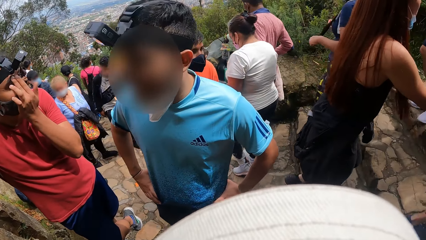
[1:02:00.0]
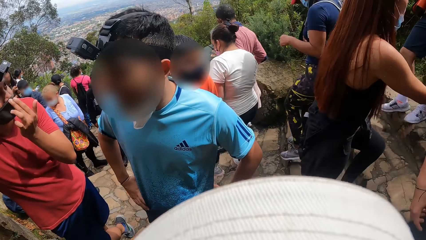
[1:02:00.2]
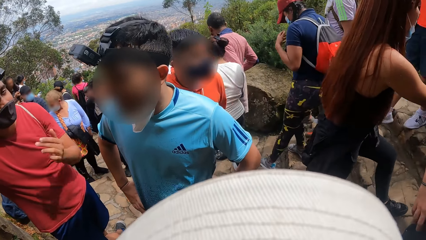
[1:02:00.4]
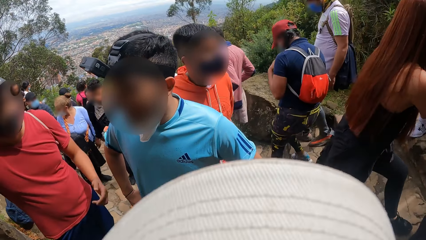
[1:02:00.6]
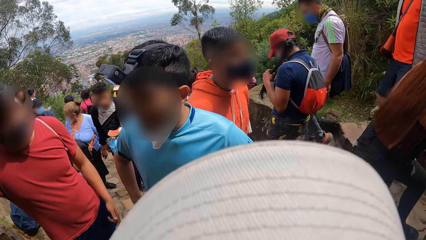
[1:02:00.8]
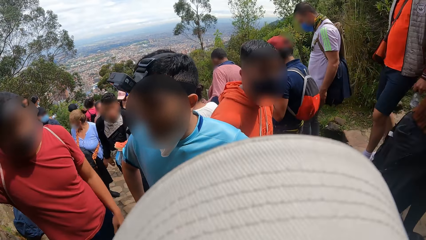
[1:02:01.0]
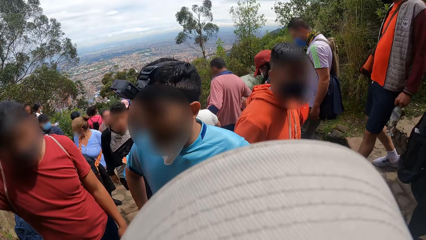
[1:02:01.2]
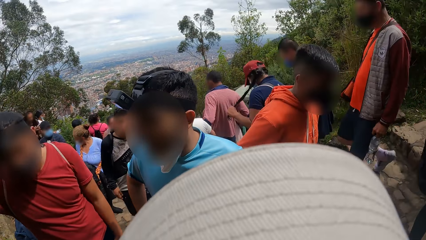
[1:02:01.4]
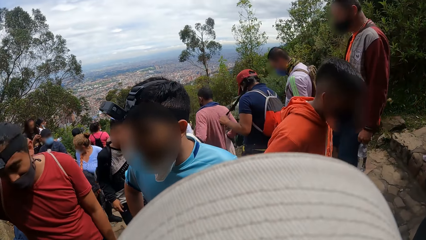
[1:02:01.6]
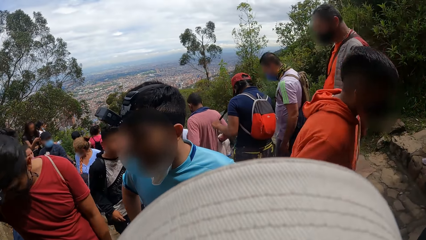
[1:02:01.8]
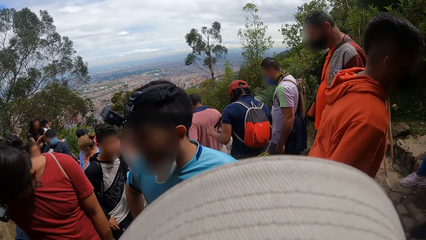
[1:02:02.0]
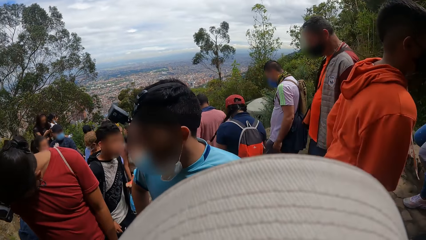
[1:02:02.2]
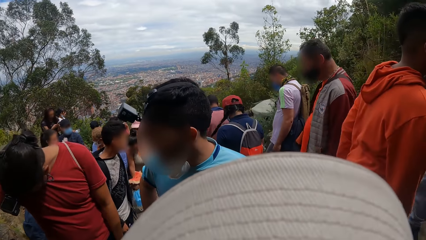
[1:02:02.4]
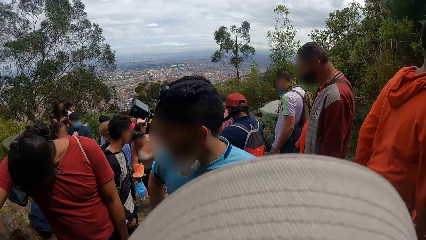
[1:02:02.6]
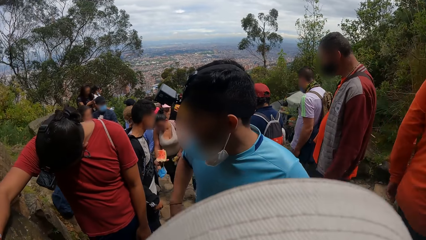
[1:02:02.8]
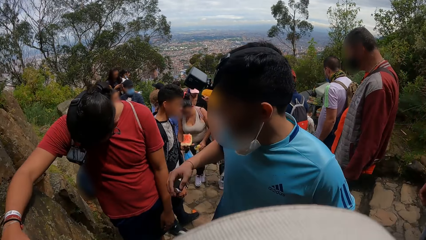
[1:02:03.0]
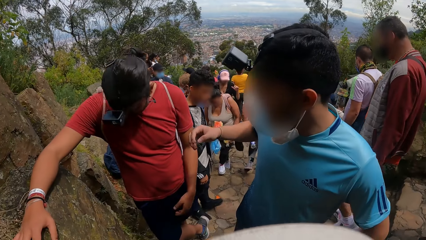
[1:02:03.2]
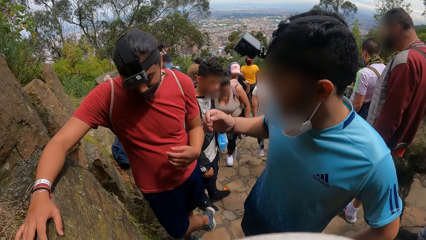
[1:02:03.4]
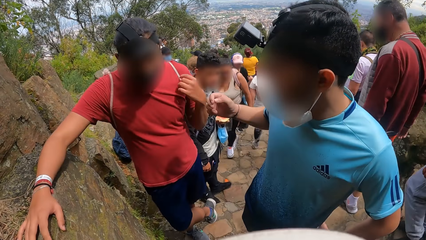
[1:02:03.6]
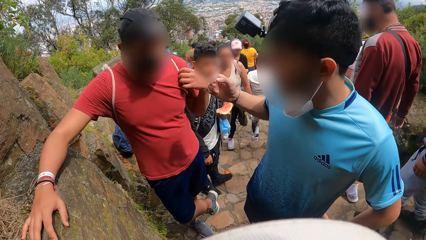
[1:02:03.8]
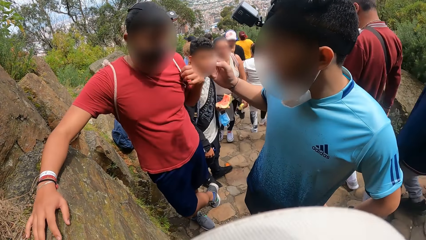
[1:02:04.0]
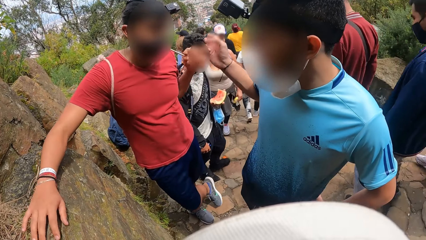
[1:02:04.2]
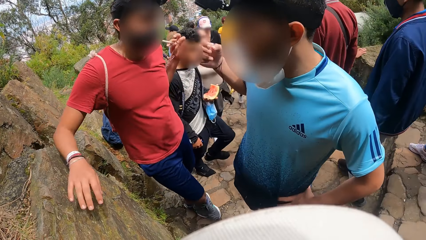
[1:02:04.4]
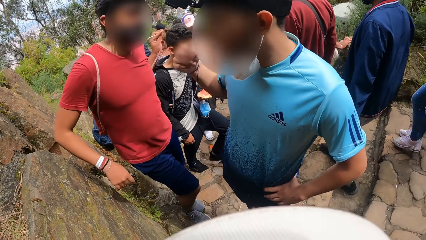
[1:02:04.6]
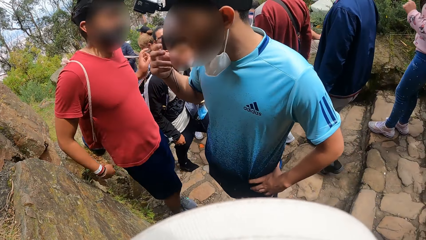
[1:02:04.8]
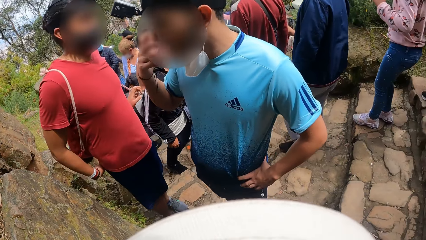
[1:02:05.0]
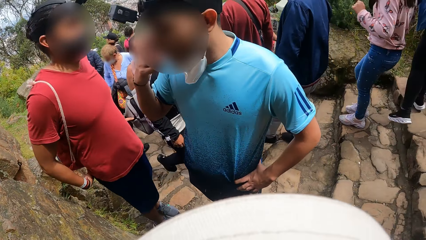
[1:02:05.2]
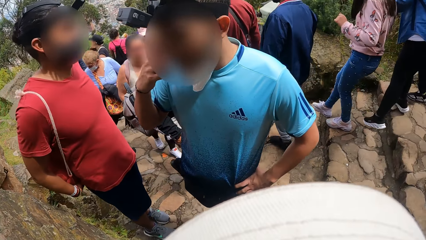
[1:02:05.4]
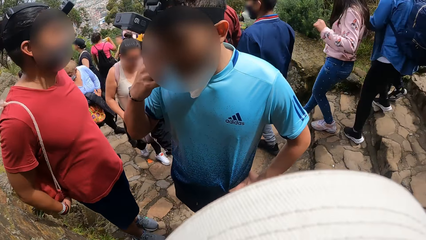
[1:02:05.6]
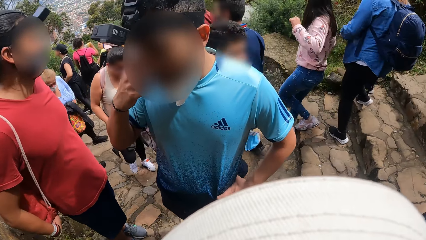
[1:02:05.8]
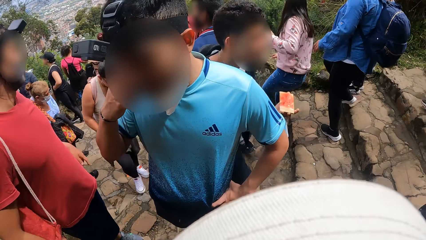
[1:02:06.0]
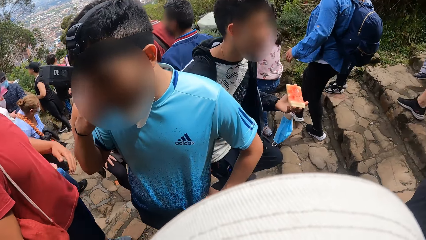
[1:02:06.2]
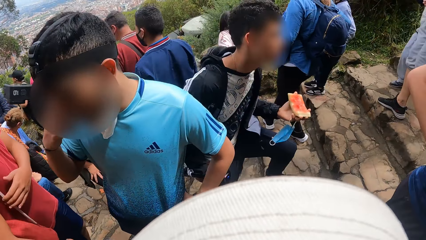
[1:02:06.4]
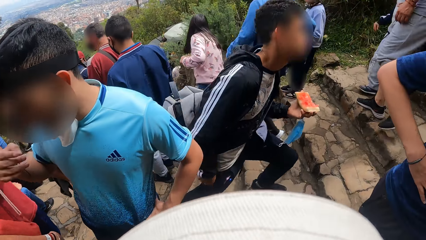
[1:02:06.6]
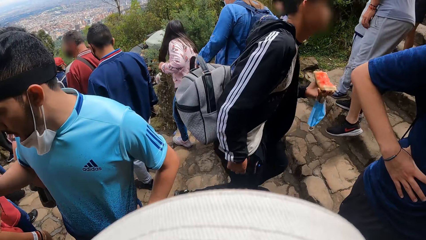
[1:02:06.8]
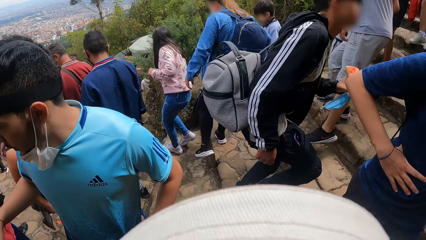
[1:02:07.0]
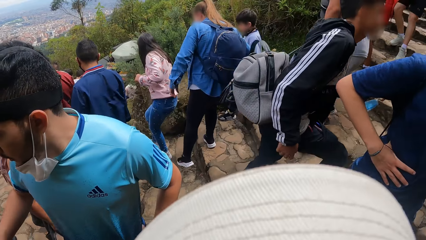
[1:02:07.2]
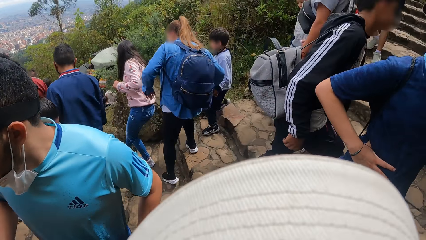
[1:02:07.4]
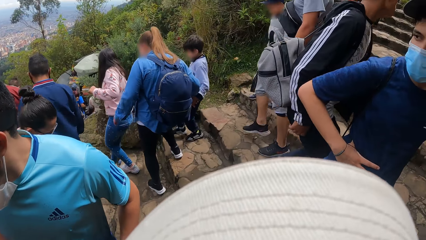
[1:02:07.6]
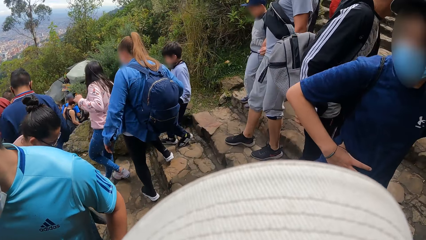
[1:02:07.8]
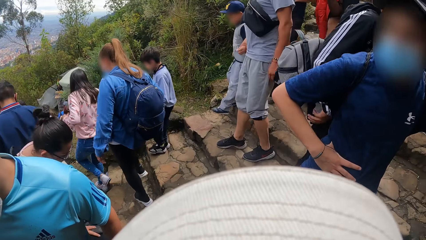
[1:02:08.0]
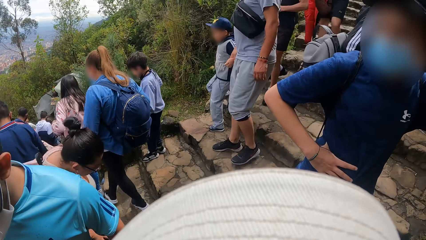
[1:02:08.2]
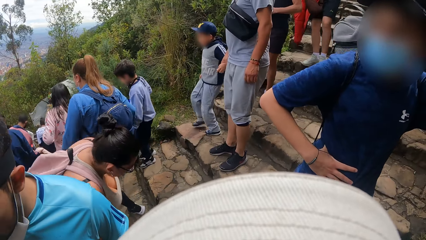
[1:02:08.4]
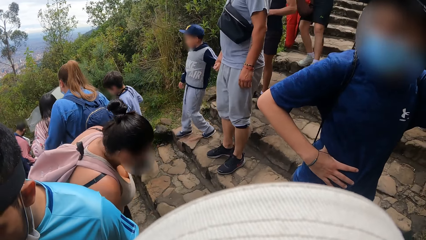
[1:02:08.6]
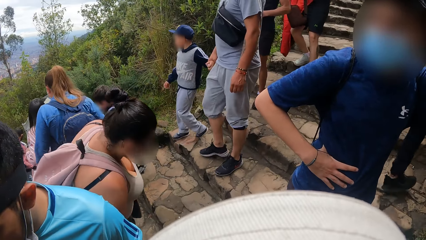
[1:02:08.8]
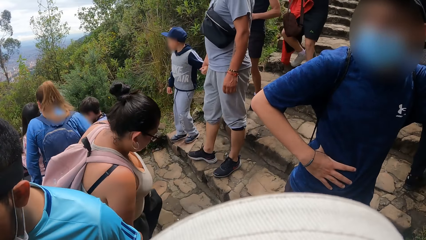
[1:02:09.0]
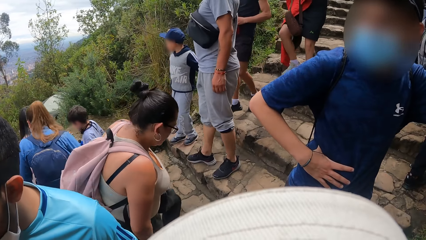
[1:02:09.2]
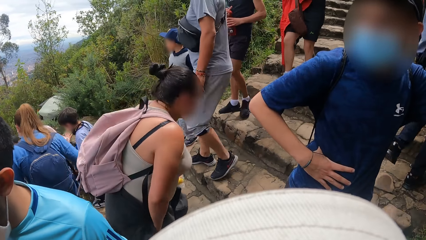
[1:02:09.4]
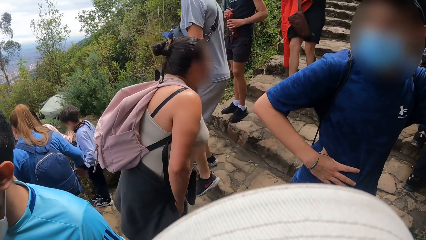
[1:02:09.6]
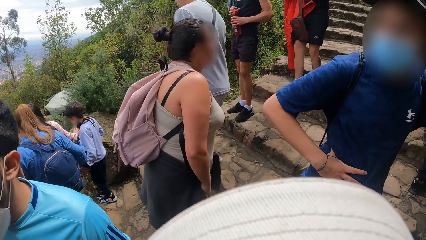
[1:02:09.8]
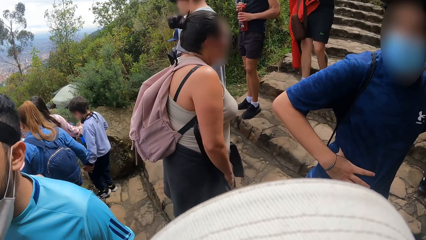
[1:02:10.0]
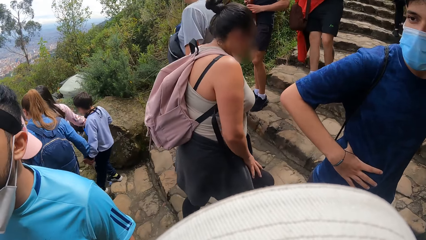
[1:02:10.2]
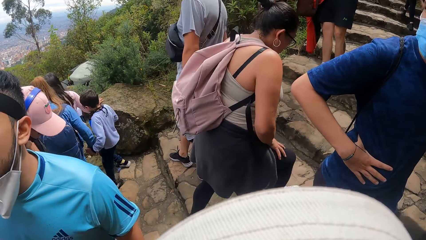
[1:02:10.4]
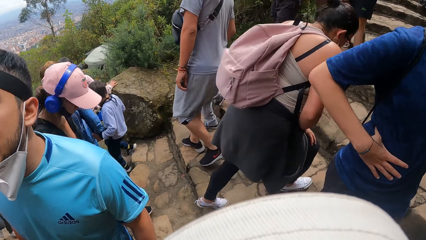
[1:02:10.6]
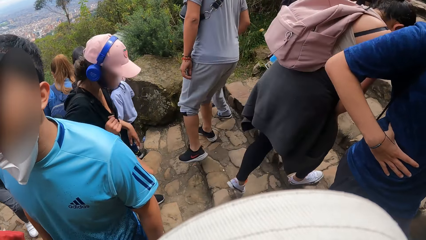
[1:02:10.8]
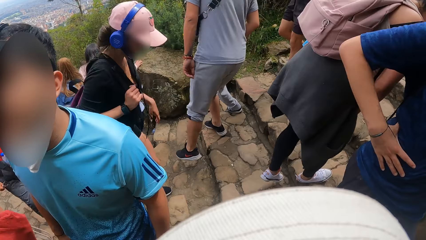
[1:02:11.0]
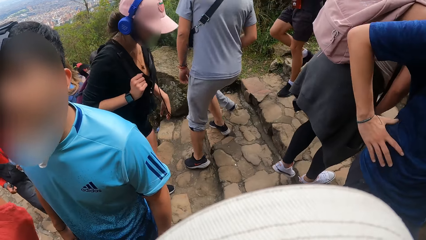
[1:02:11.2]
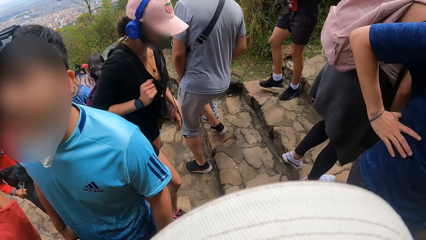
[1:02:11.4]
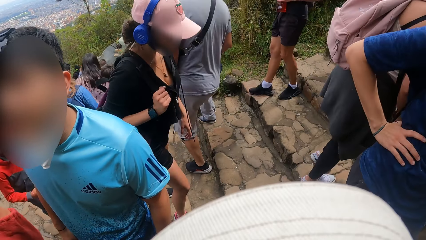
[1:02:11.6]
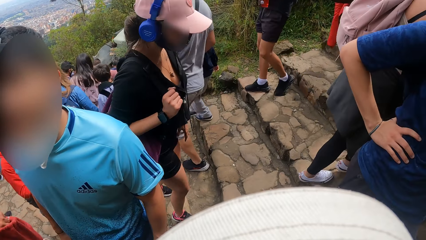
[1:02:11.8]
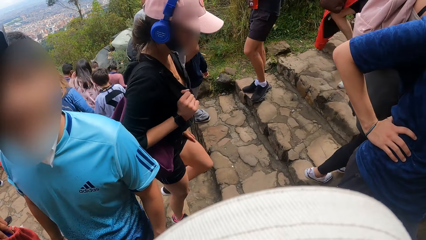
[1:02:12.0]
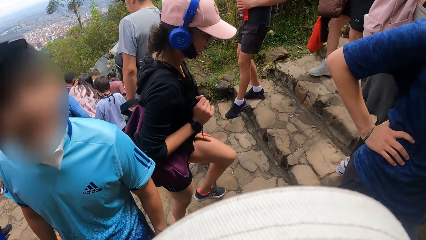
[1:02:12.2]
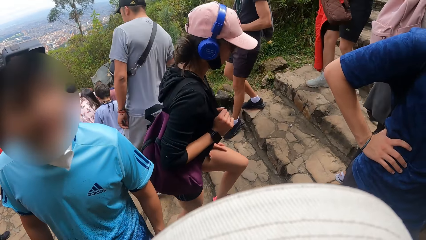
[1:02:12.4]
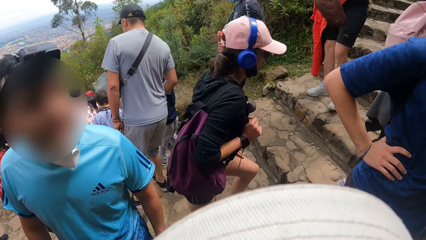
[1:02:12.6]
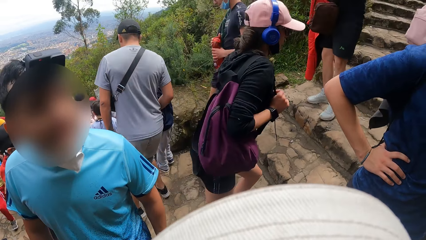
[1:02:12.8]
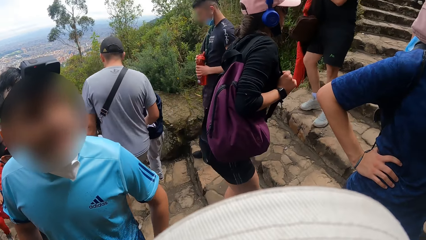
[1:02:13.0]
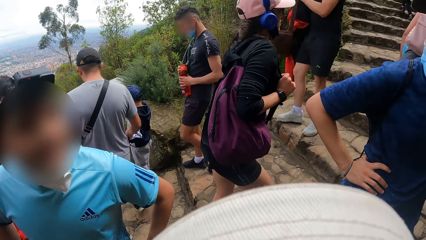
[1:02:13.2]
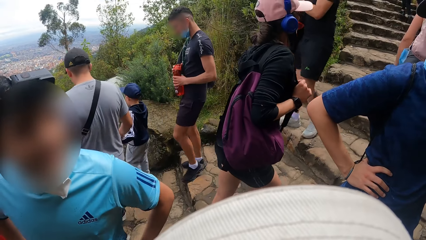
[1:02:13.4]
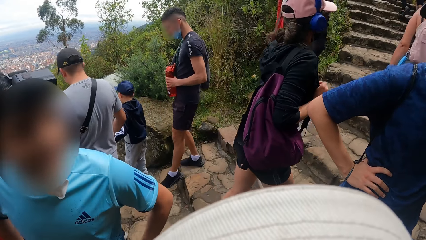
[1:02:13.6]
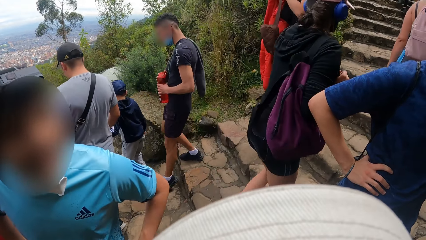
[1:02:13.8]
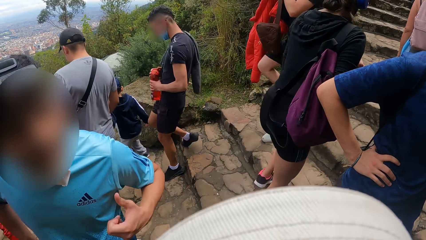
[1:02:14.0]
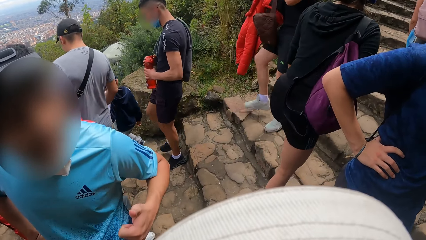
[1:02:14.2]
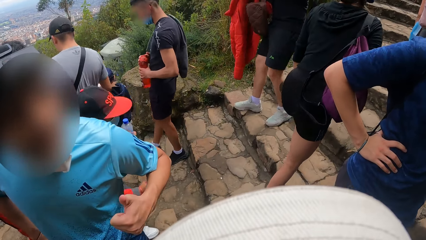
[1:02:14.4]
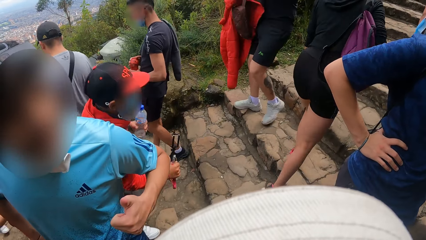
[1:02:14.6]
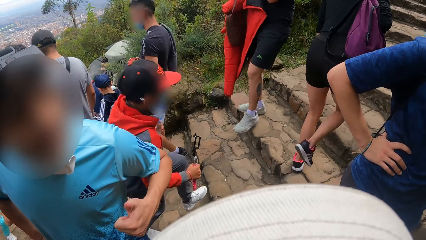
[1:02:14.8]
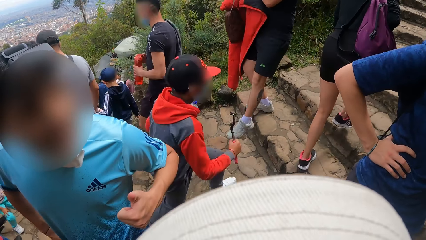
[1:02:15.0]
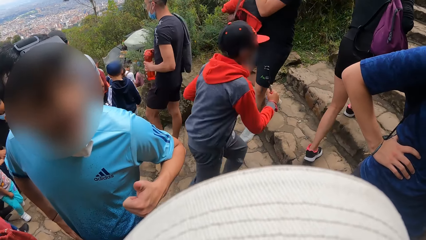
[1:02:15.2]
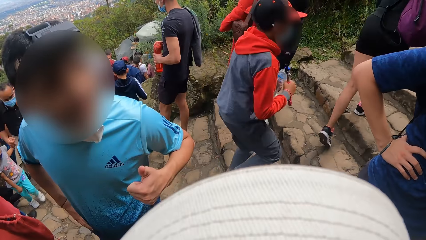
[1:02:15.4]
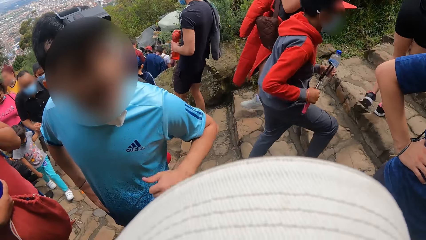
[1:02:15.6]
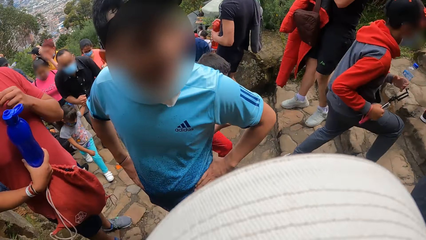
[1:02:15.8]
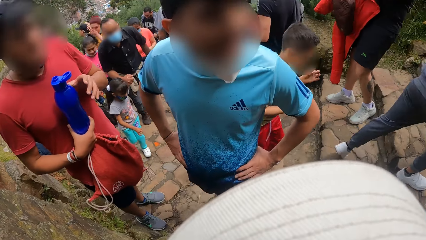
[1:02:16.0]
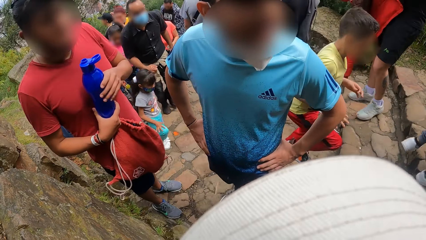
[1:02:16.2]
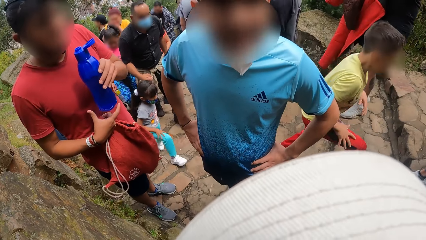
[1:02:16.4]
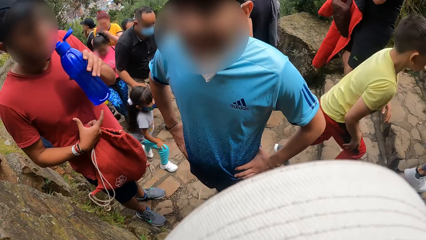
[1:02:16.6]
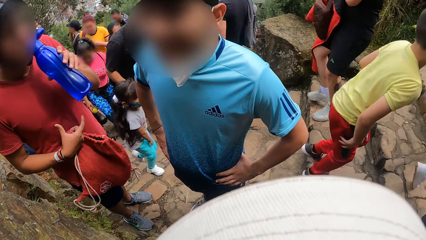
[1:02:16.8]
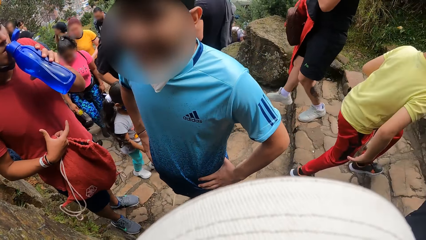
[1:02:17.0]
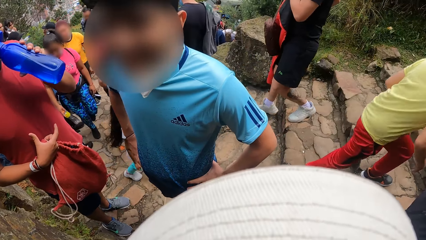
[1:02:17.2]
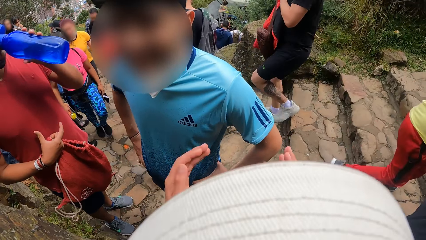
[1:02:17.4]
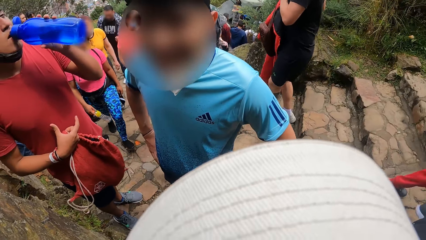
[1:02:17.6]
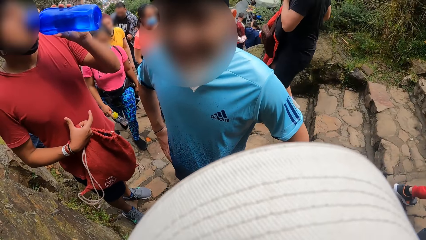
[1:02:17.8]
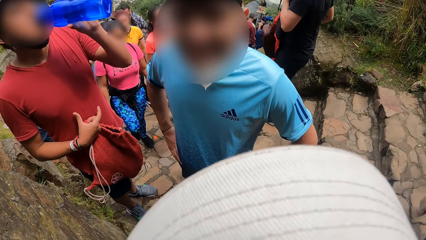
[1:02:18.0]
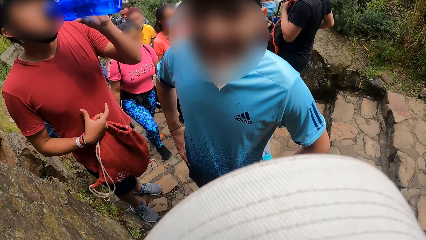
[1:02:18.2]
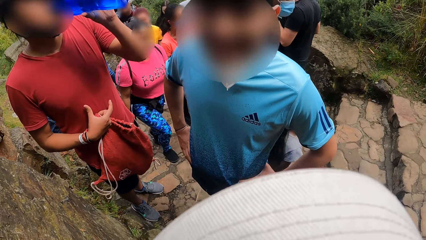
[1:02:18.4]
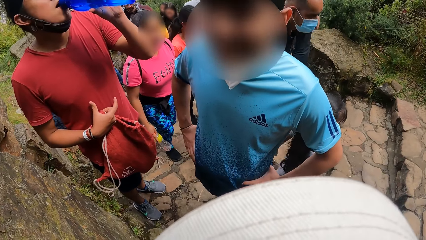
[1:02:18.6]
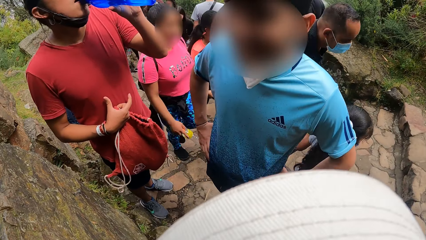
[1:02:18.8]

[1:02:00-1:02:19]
A man places his left hand on his left thigh. The man looks around. The man removes a knapsack from his back with his left hand. Another man scratches his face. The camera wearer looks around. A third man moves his hand on his waist. The second man places his left hand on his left hip. The second man gesticulates with his left hand. The second man interacts with the camera wearer. The second man places his left hand on his left hip. The first man adjusts a facemask on his face with his left hand. The first man drinks water from a water bottle in his left hand. The camera wearer gesticulates with both hands.
